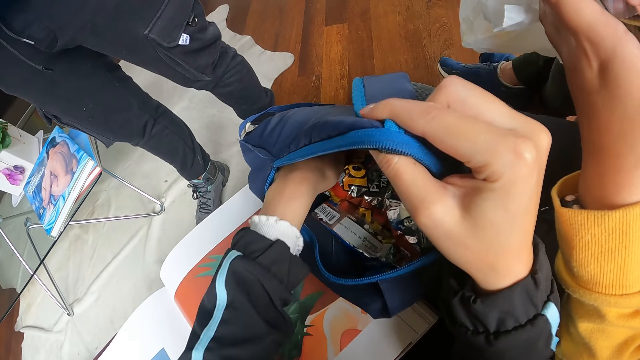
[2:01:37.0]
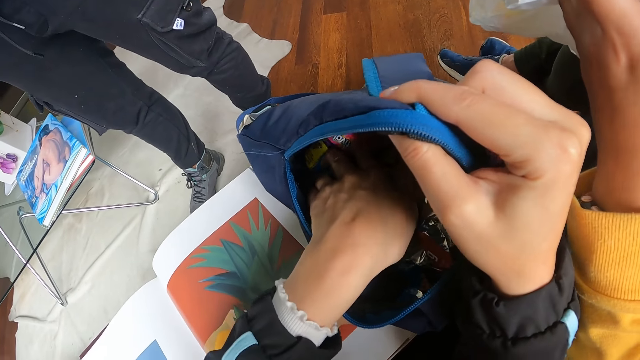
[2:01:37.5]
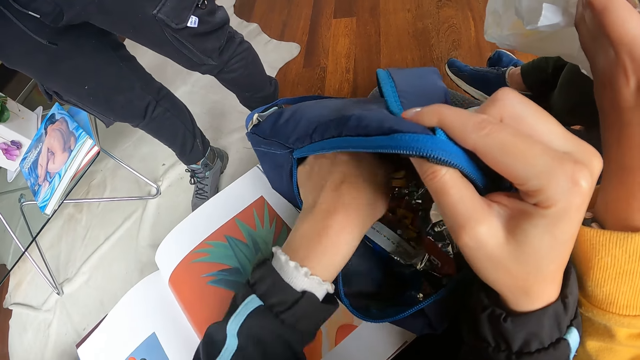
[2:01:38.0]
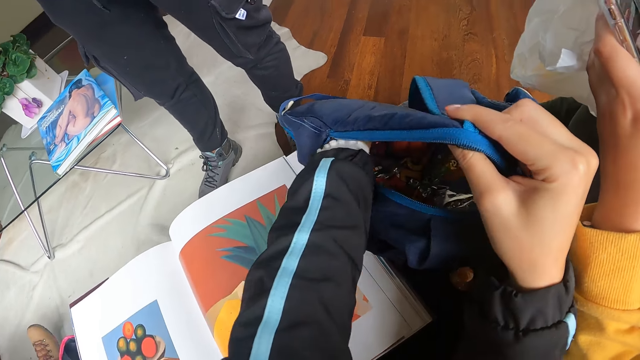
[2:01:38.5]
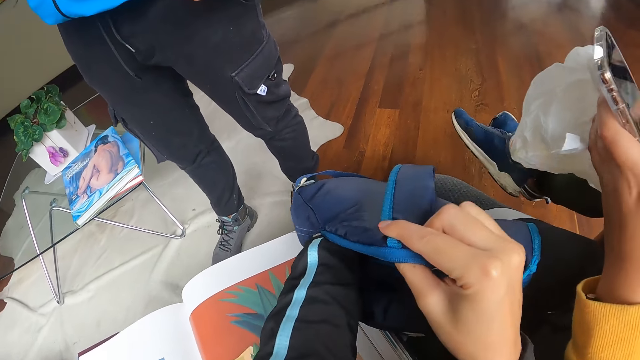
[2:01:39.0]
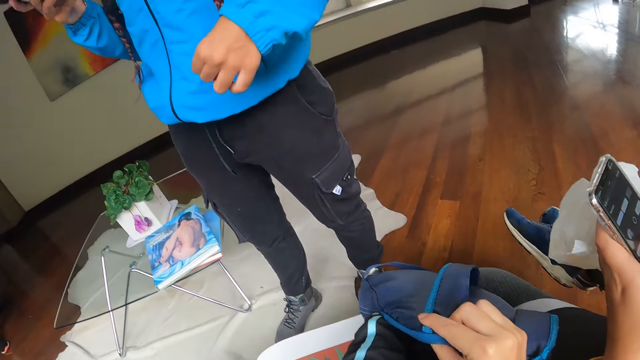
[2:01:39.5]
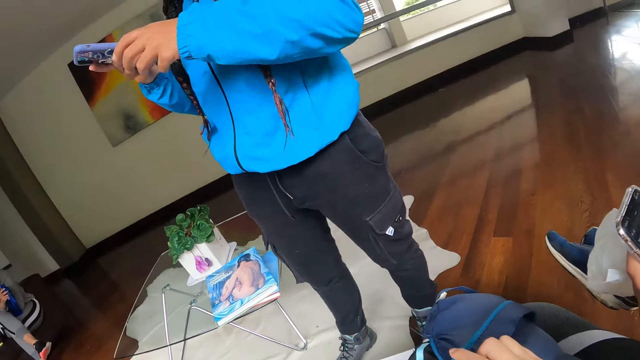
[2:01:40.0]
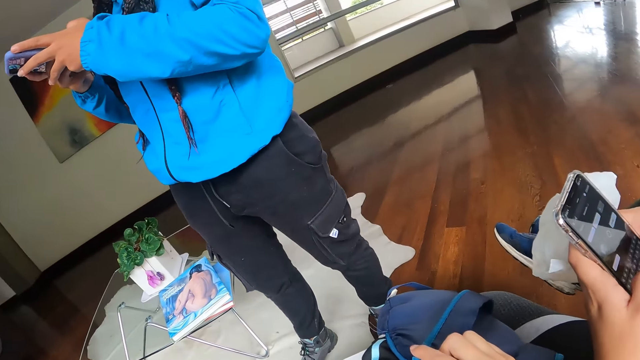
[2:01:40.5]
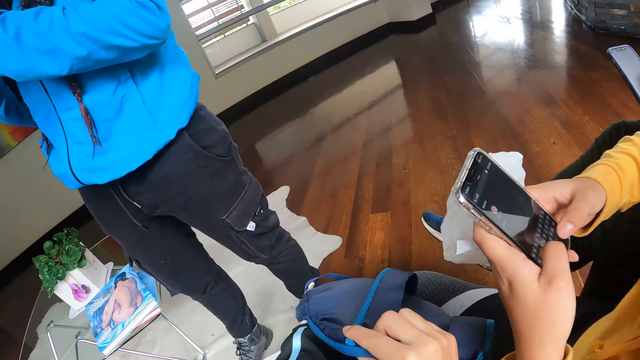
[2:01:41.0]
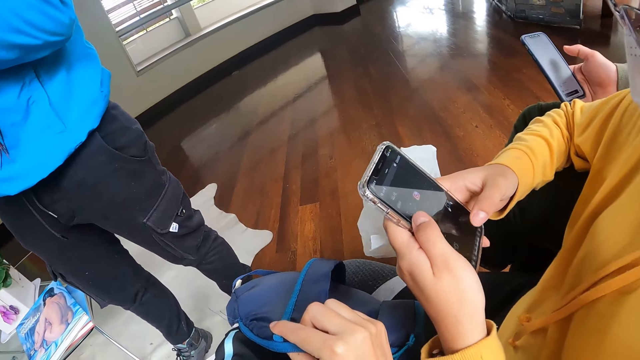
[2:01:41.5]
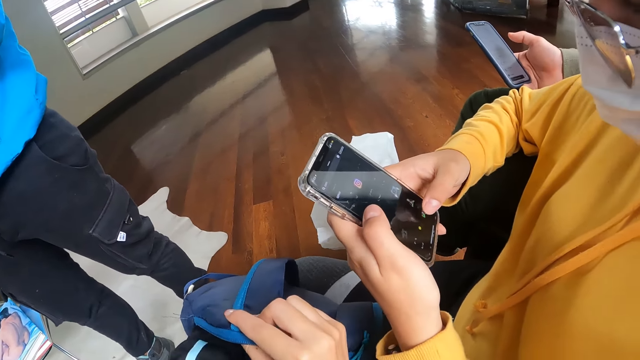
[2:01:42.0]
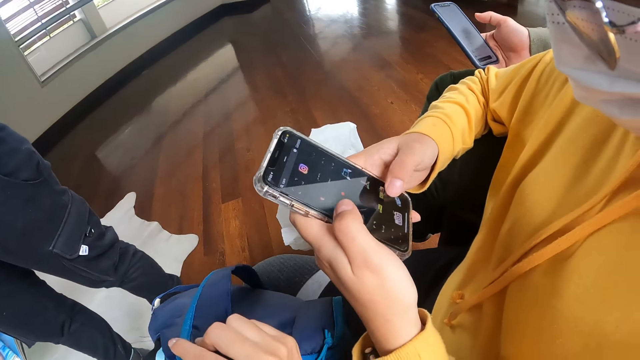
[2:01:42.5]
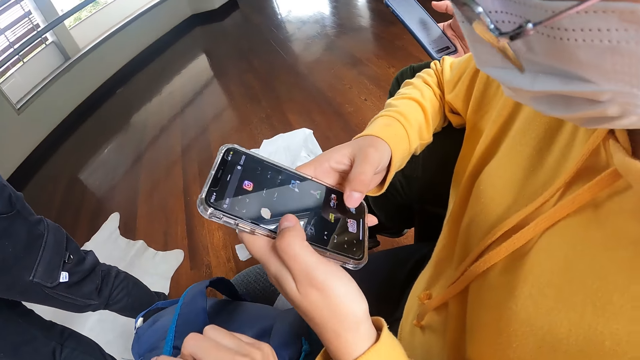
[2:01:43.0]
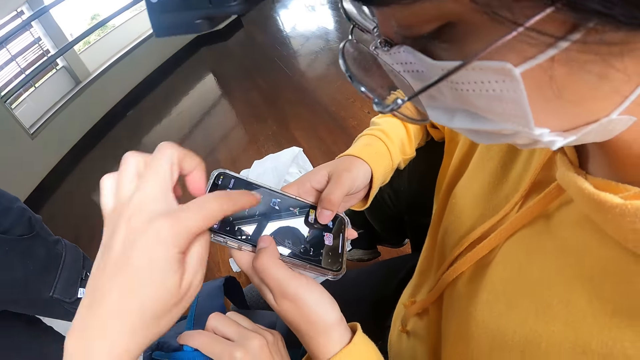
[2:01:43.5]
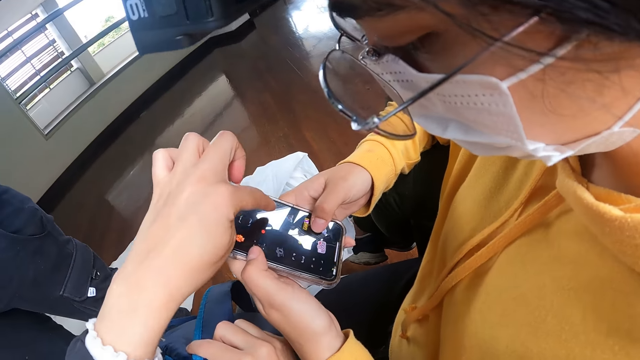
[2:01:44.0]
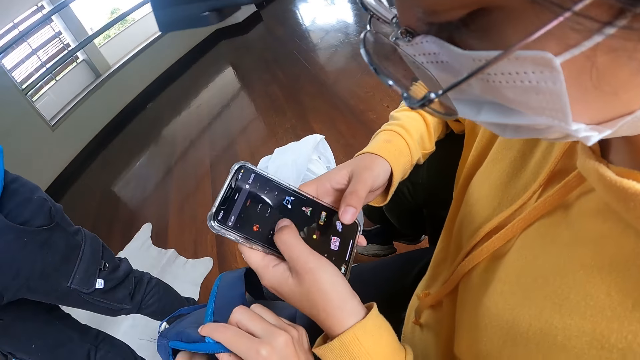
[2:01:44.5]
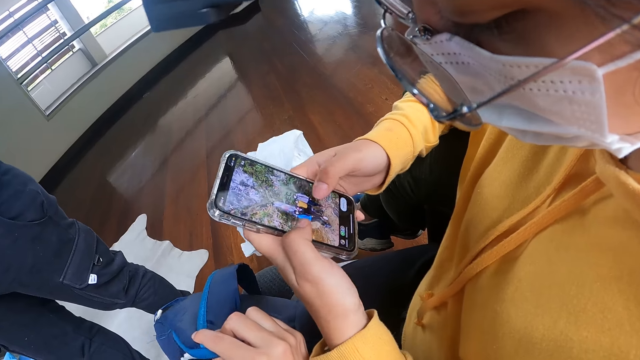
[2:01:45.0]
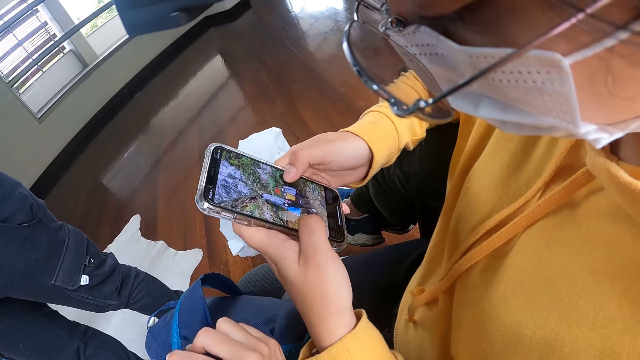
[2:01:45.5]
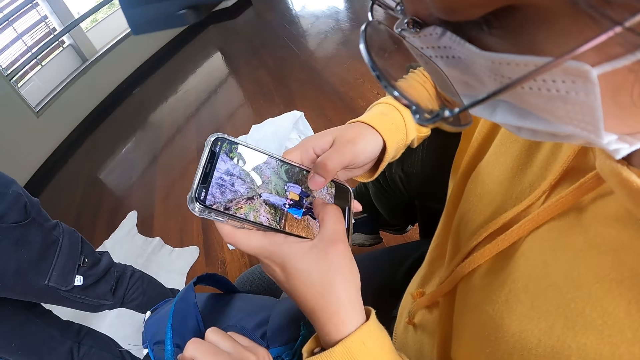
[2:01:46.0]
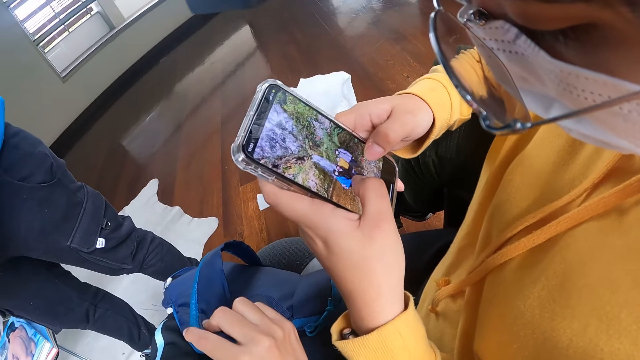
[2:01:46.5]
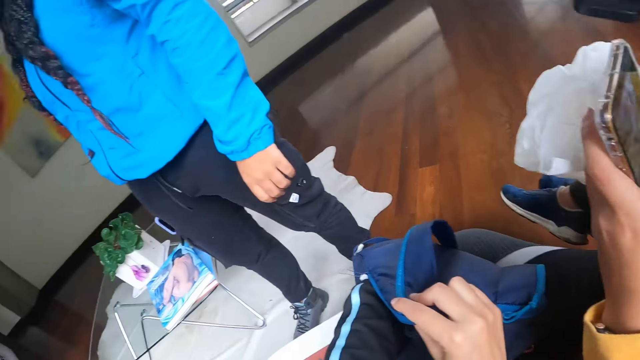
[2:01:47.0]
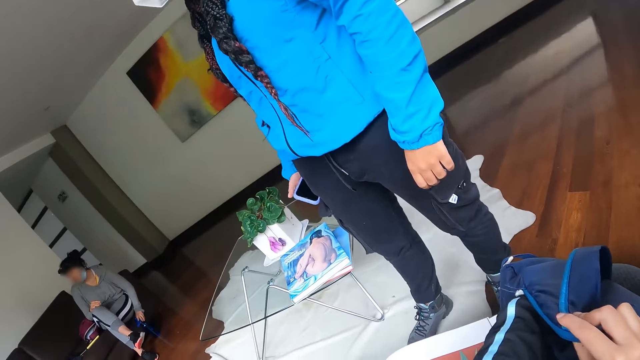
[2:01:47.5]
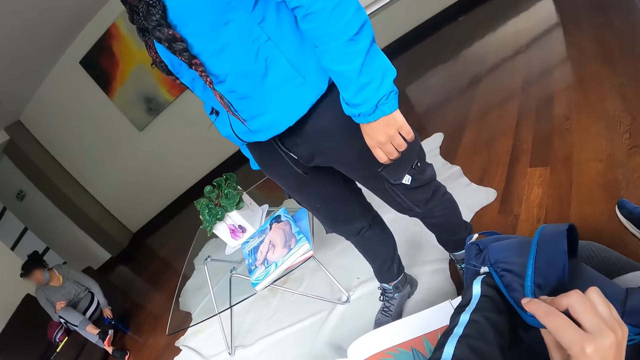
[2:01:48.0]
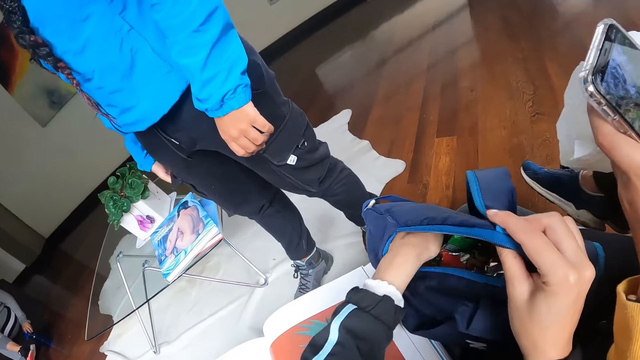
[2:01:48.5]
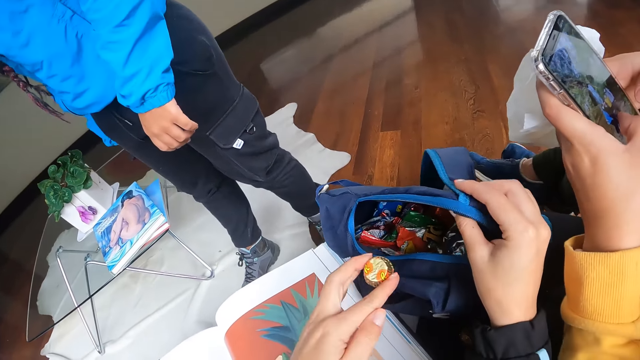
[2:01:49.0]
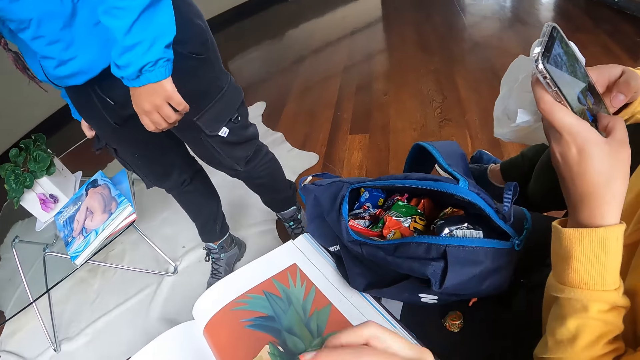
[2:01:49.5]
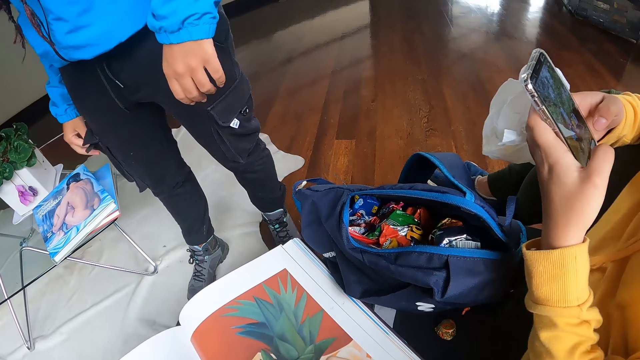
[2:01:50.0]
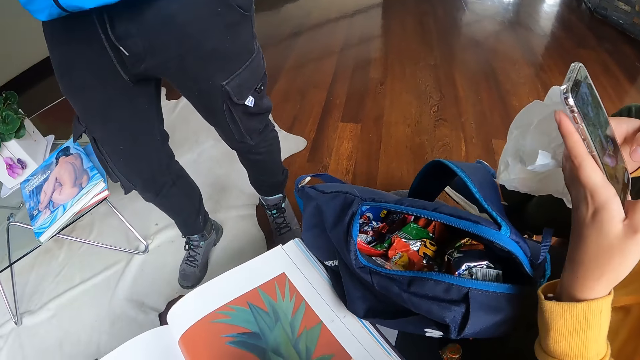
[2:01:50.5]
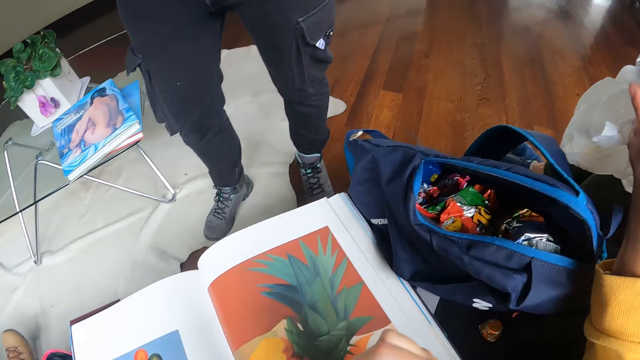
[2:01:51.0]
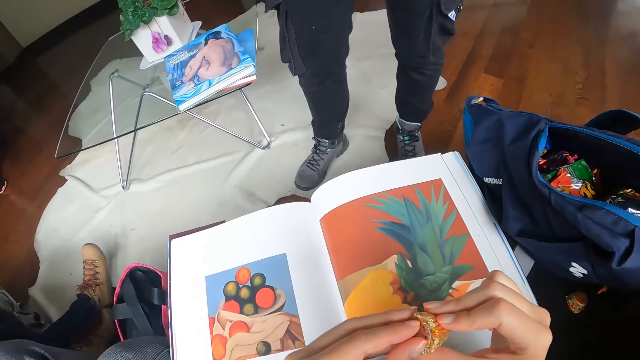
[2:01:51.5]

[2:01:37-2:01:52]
A woman operates the phone with both hands. The camera wearer touches the phone in the hands of another woman with her left hand. She searches through the bag on the lap of the other woman with her left hand. She holds a bar of chocolate in her left hand. She picks a sweet from the bag. She unwraps the bar of chocolate with both hands.

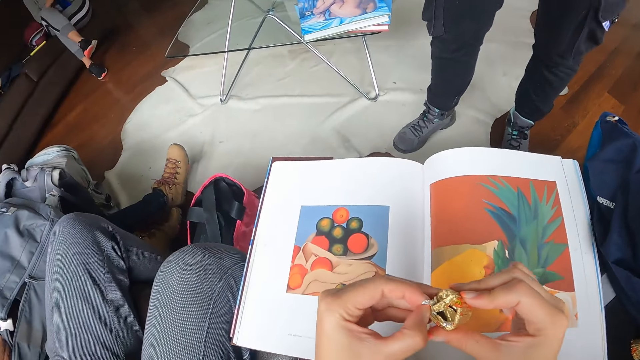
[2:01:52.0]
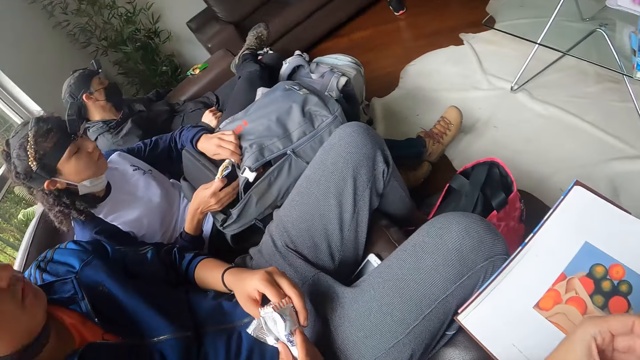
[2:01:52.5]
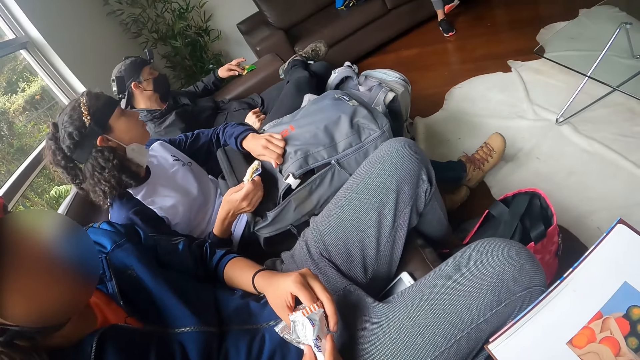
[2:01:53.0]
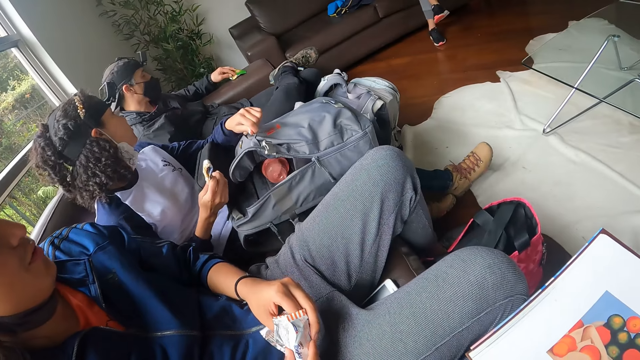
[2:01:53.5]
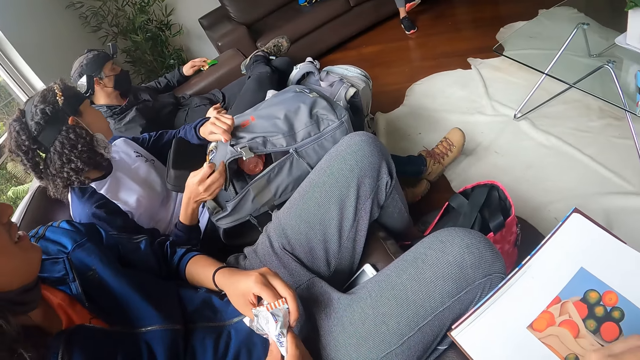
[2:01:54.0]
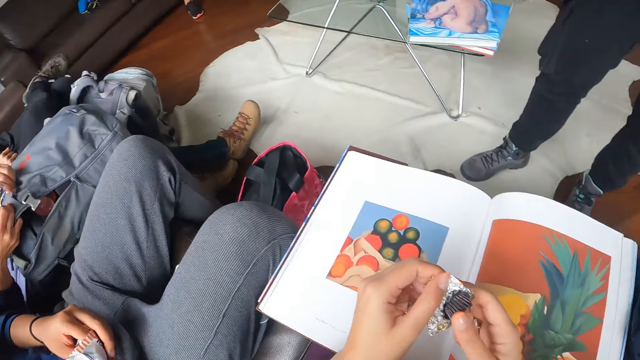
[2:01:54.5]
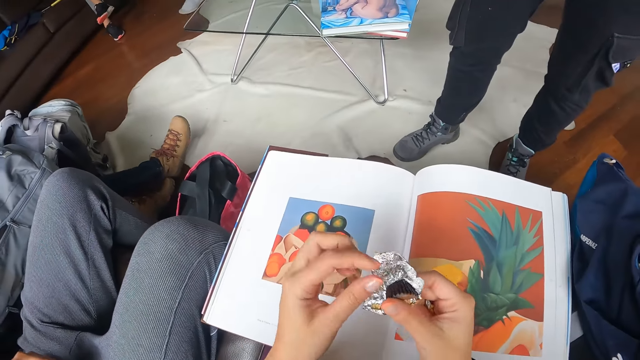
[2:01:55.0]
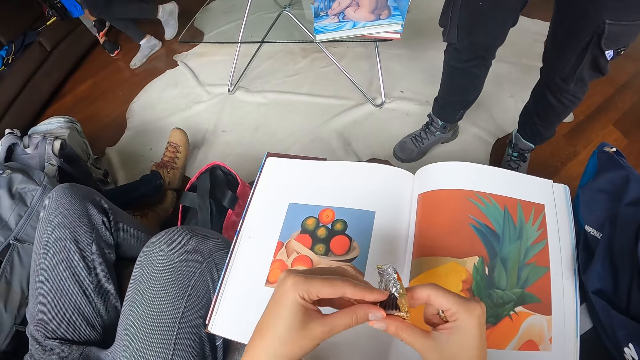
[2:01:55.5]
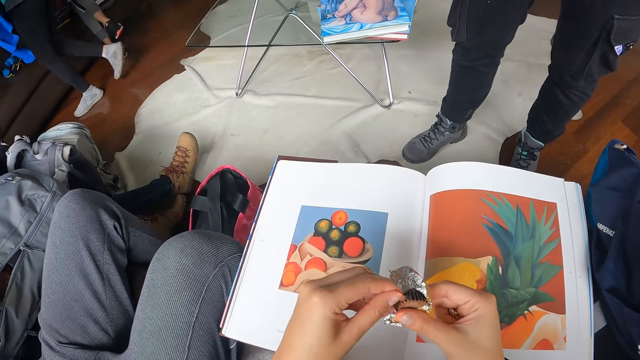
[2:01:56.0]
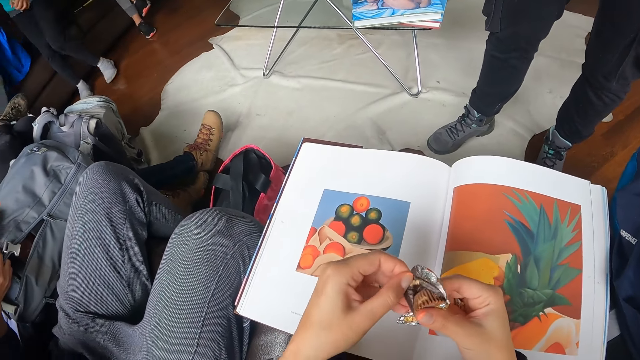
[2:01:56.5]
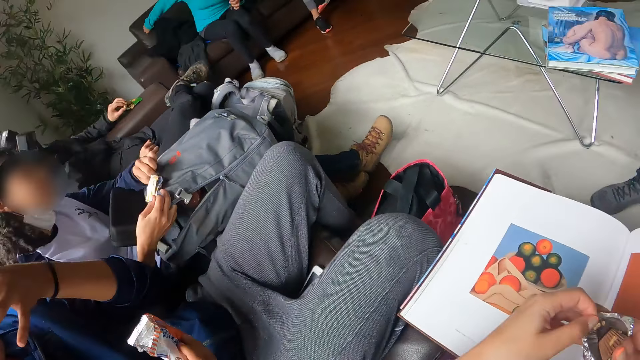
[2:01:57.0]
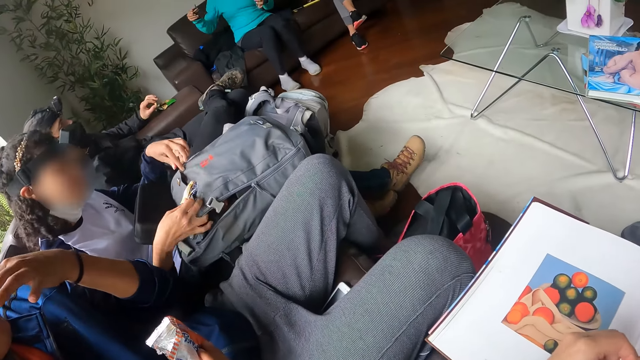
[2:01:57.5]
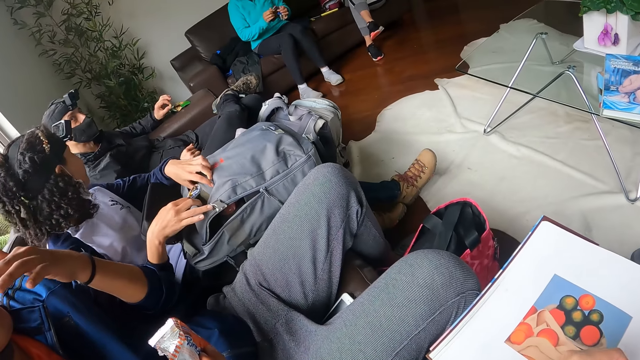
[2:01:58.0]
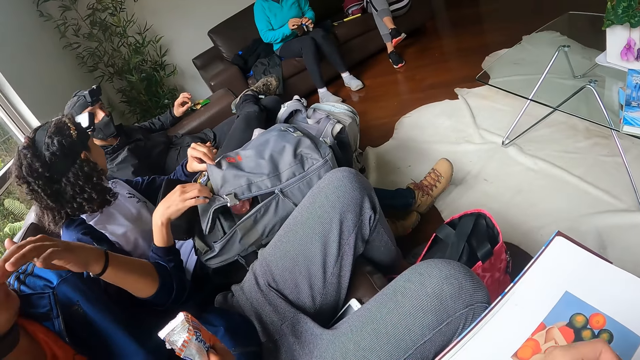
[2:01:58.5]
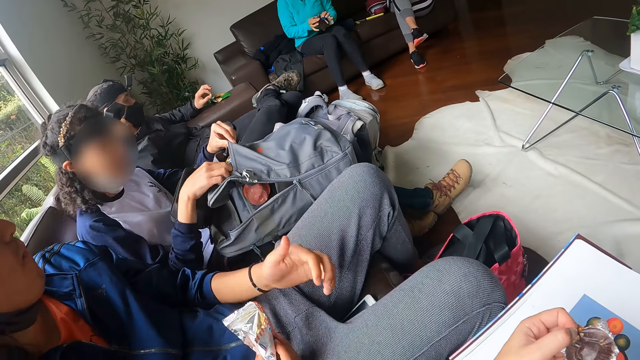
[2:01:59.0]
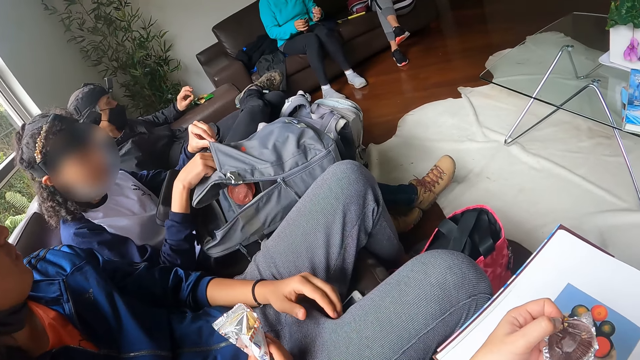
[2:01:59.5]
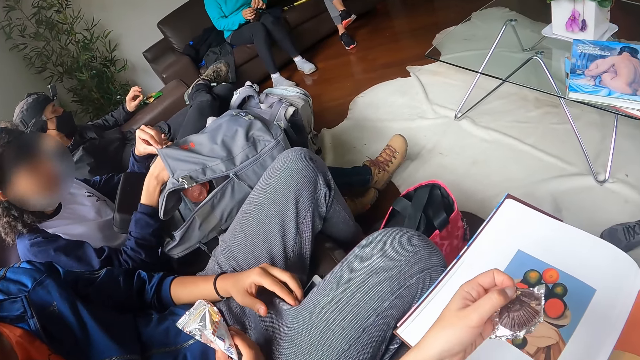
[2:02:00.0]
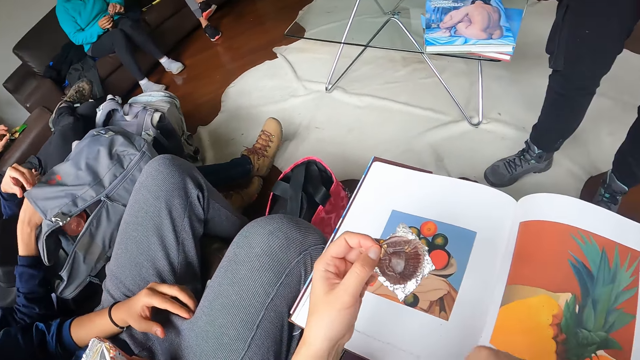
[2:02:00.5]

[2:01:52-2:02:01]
The camera wearer unwraps the sweet. She holds the chocolate wrapper in her left hand.
